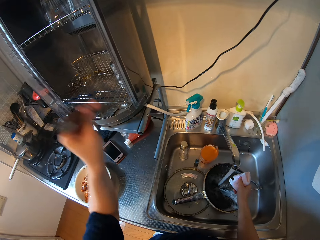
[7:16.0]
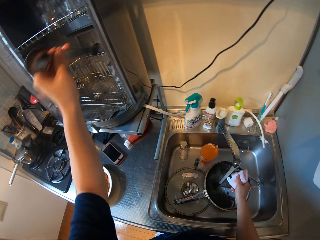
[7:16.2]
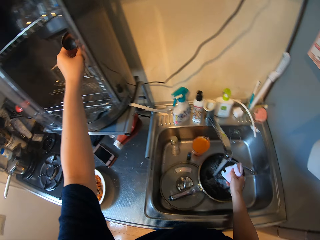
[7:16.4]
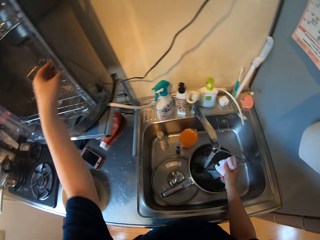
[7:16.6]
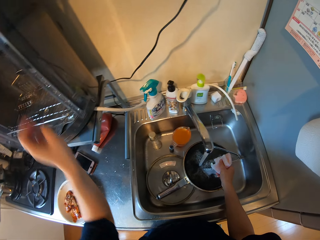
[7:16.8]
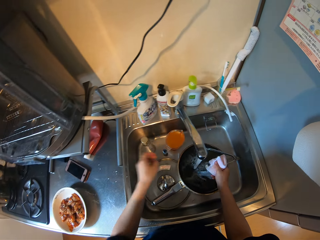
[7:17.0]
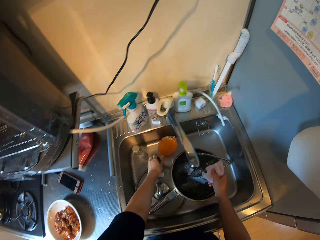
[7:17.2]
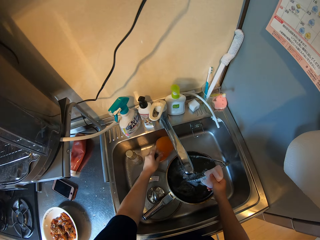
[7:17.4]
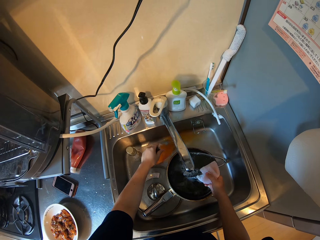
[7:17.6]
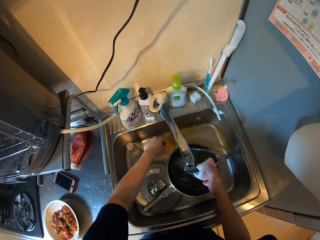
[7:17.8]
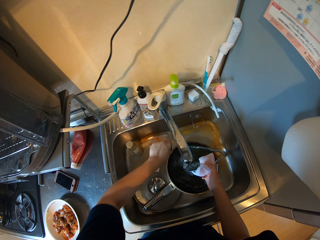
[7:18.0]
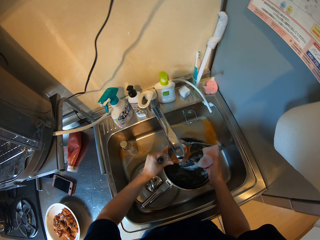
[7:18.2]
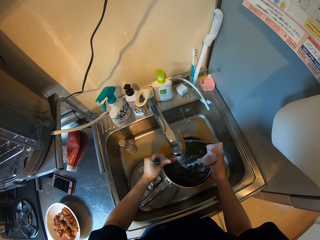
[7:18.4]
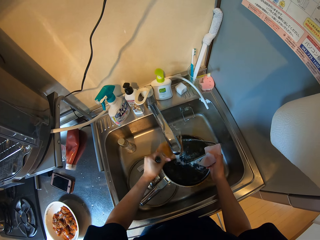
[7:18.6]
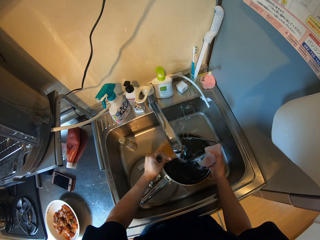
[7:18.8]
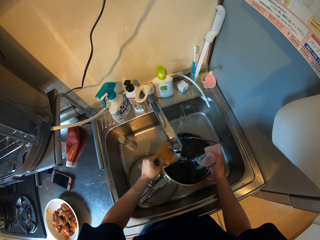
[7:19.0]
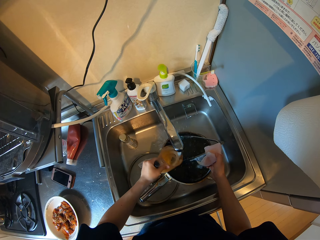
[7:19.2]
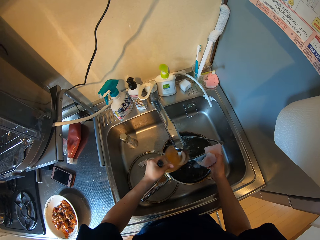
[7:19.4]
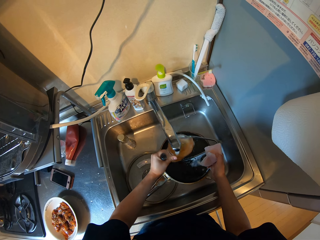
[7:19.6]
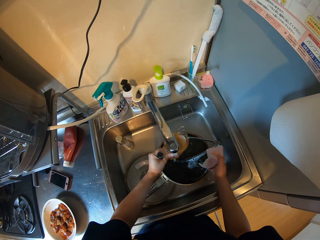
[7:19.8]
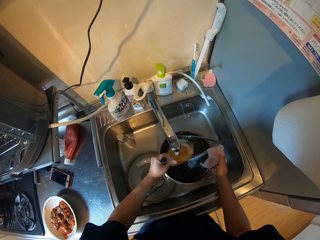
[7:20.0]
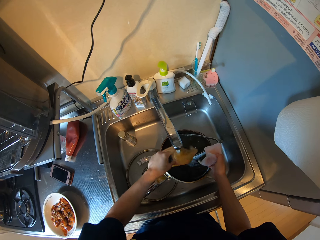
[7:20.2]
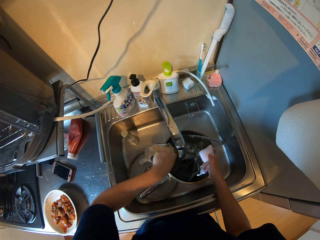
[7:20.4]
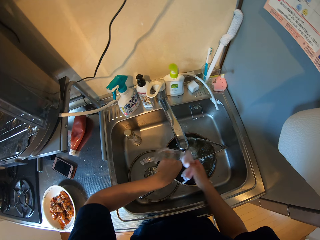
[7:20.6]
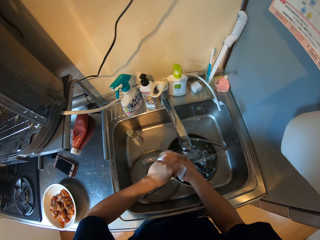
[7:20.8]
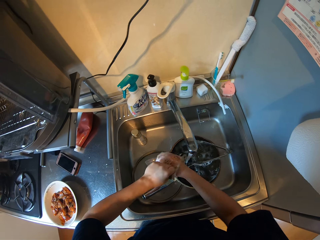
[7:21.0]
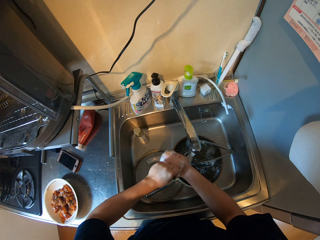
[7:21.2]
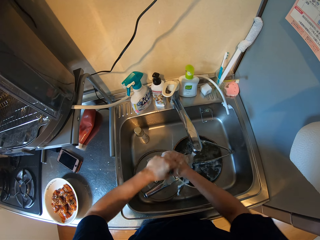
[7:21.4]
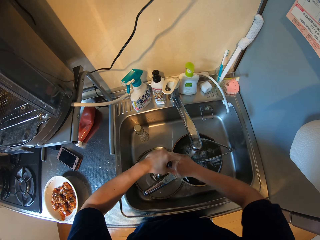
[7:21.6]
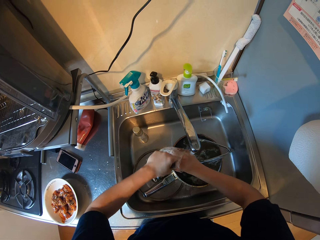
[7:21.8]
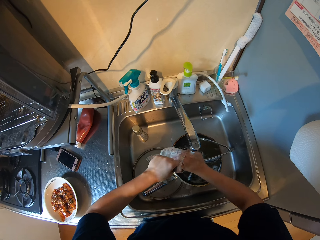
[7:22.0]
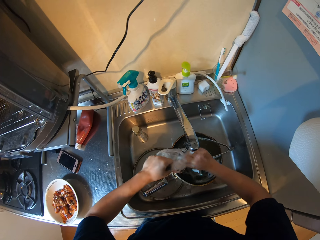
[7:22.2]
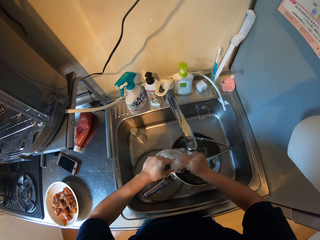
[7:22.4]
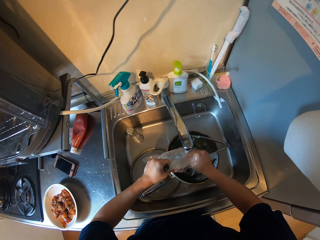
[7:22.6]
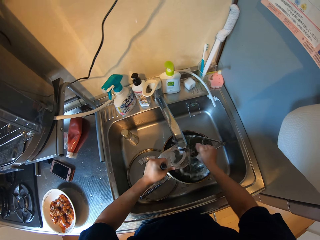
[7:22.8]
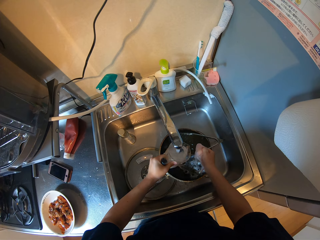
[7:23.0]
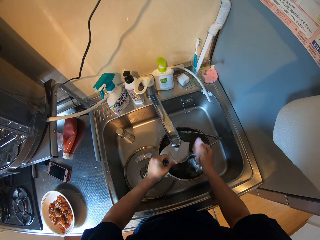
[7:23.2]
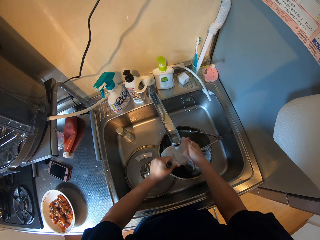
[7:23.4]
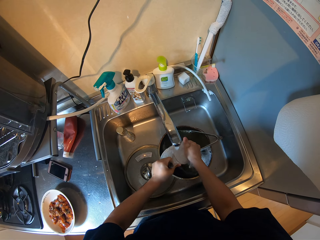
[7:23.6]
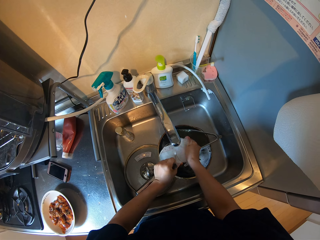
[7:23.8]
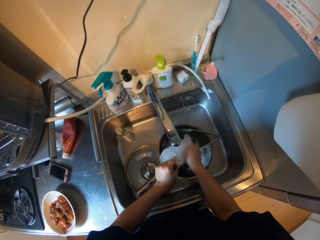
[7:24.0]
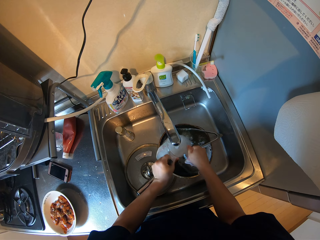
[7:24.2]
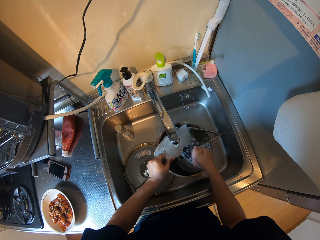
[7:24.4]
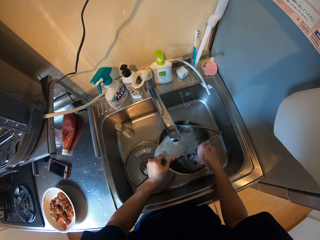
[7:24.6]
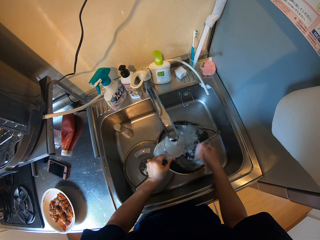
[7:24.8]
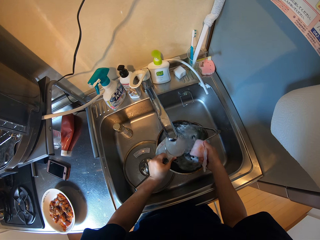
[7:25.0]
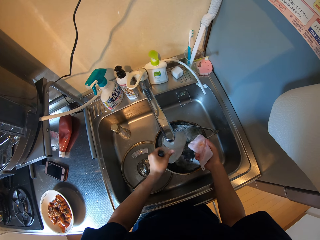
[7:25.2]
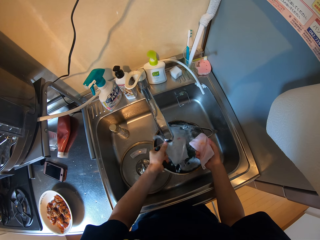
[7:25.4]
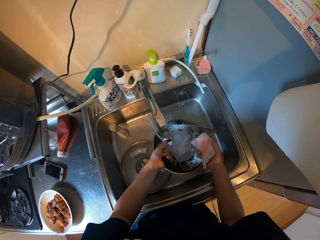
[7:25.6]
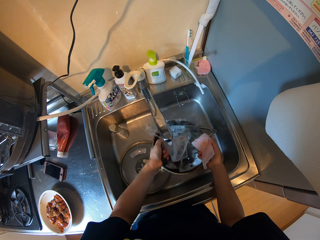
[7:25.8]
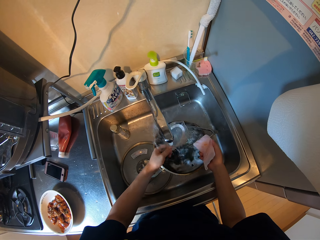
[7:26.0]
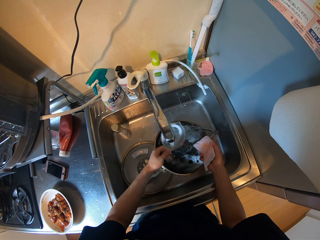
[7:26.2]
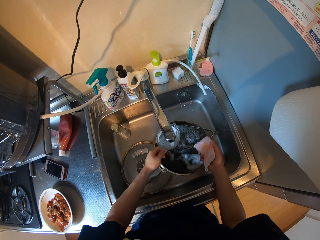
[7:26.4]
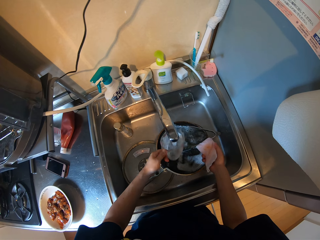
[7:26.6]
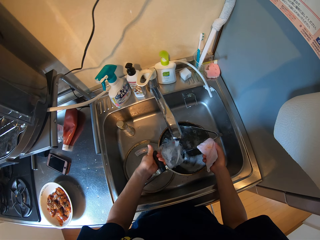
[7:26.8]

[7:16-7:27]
The camera wearer puts the kitchen utensils in the plate rack. They wash a cup. They pour water from the jar. They rinse the jar. They wash the jar. They rinse it.

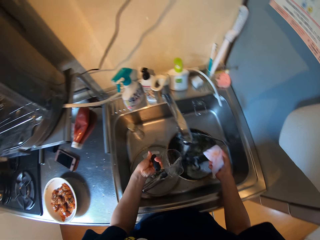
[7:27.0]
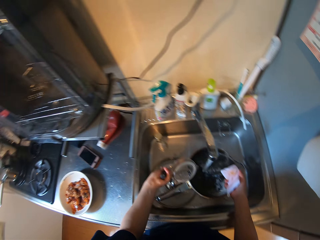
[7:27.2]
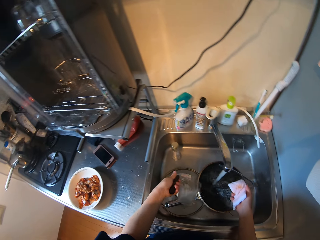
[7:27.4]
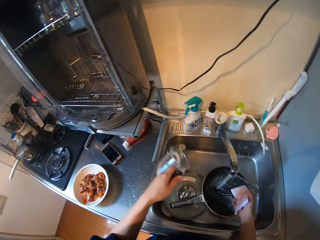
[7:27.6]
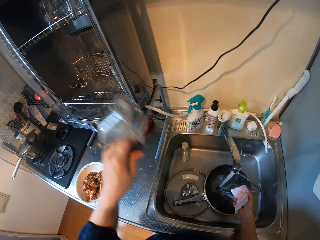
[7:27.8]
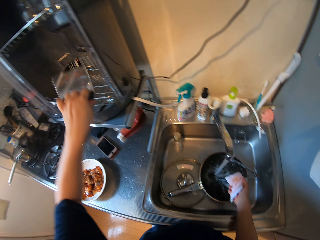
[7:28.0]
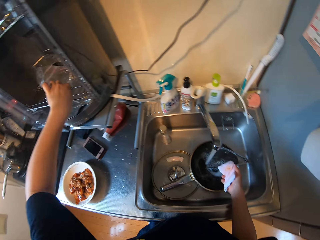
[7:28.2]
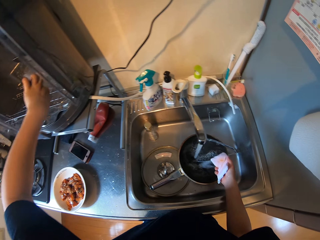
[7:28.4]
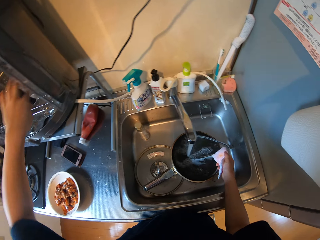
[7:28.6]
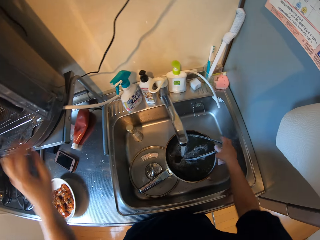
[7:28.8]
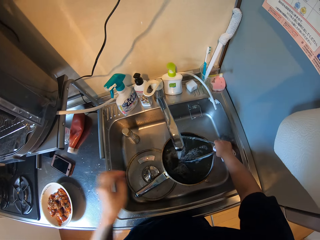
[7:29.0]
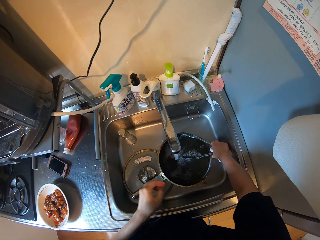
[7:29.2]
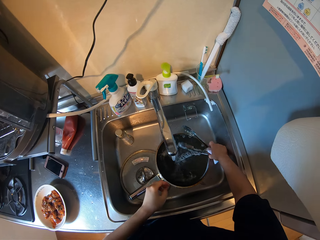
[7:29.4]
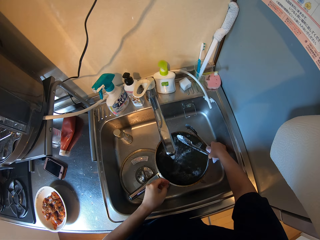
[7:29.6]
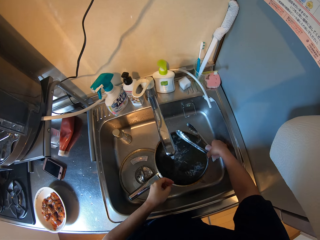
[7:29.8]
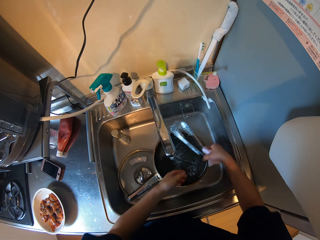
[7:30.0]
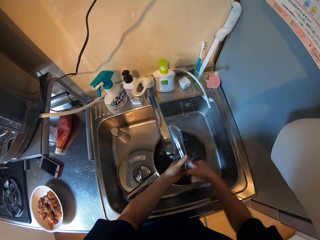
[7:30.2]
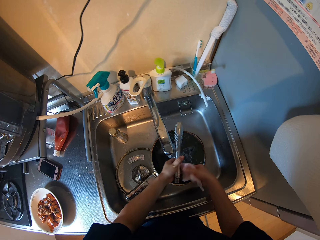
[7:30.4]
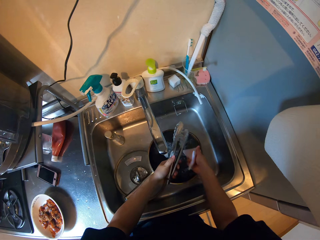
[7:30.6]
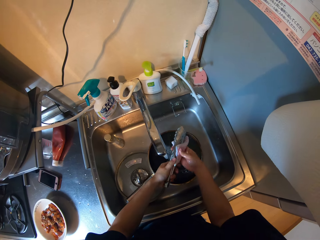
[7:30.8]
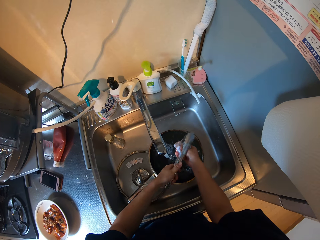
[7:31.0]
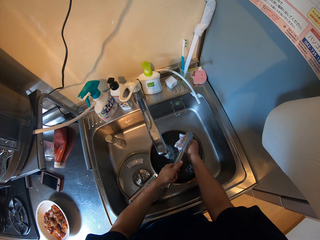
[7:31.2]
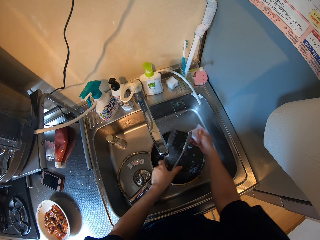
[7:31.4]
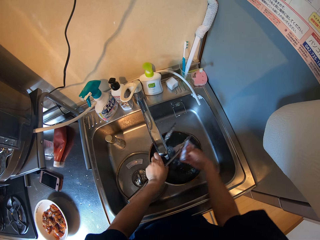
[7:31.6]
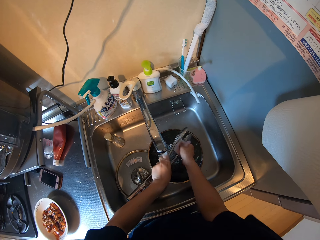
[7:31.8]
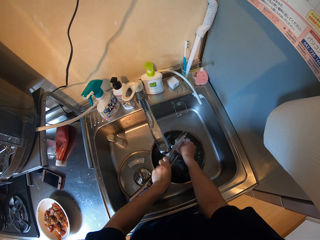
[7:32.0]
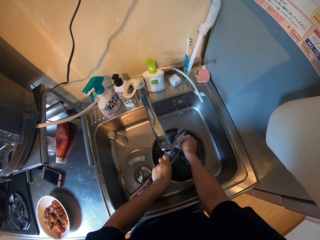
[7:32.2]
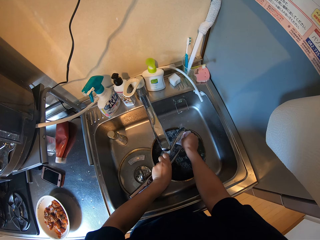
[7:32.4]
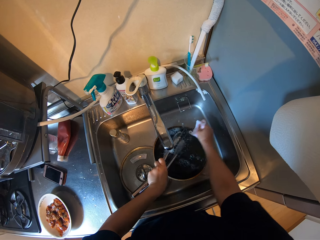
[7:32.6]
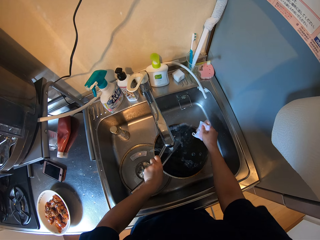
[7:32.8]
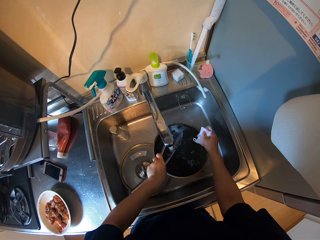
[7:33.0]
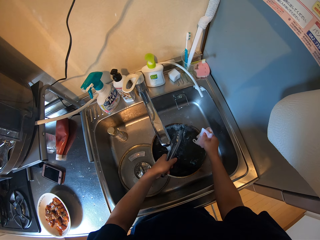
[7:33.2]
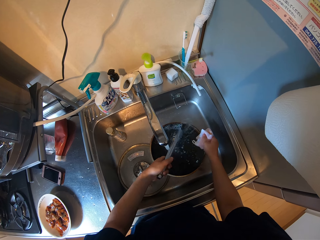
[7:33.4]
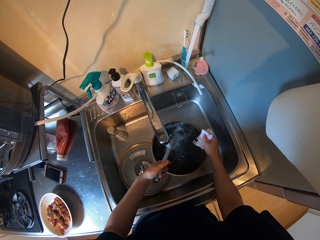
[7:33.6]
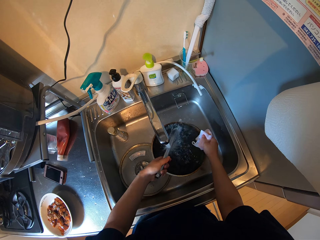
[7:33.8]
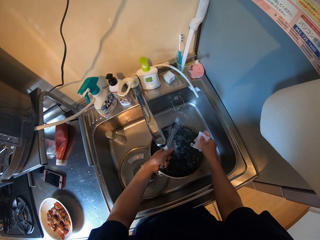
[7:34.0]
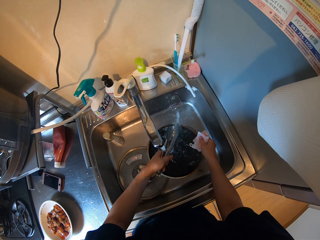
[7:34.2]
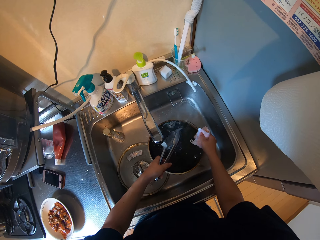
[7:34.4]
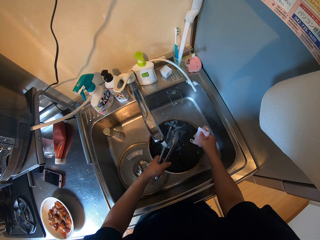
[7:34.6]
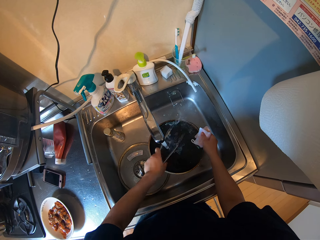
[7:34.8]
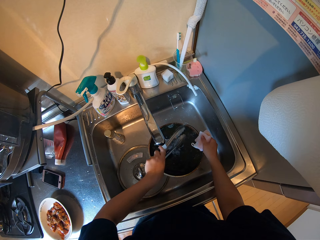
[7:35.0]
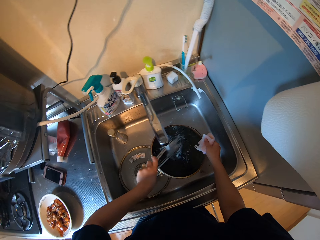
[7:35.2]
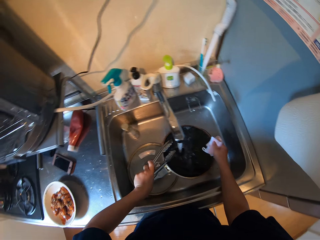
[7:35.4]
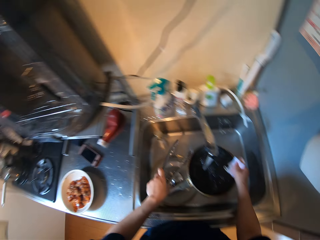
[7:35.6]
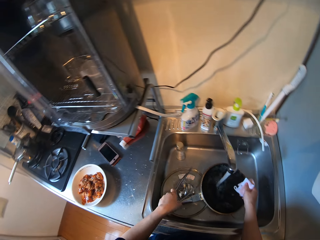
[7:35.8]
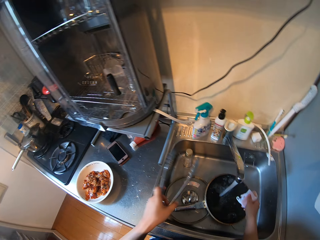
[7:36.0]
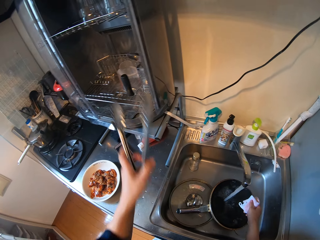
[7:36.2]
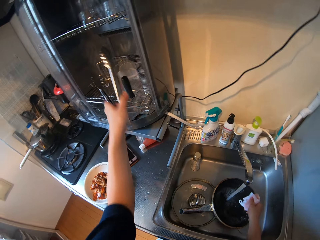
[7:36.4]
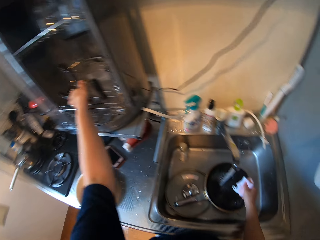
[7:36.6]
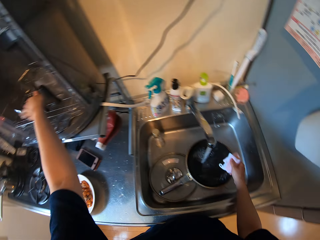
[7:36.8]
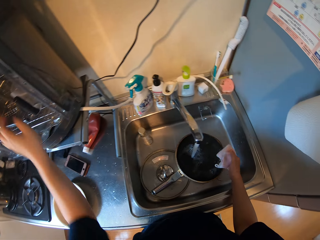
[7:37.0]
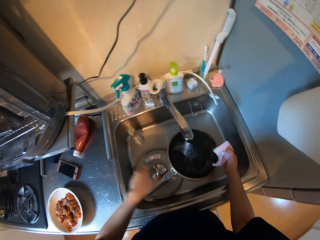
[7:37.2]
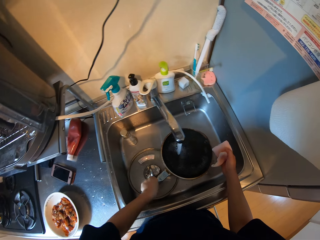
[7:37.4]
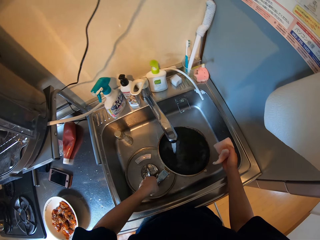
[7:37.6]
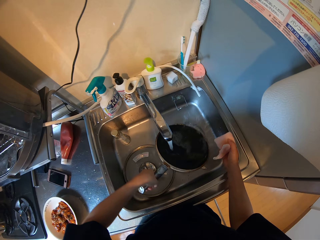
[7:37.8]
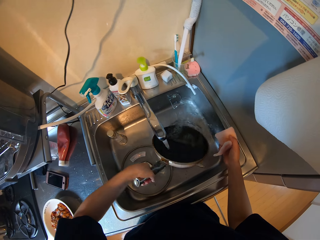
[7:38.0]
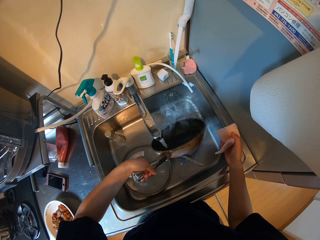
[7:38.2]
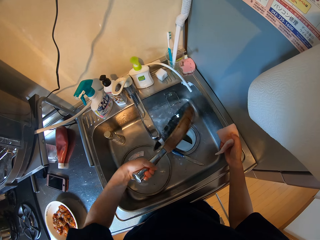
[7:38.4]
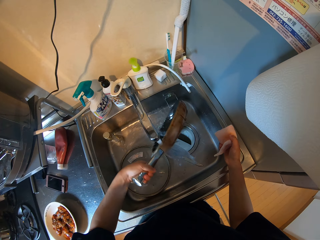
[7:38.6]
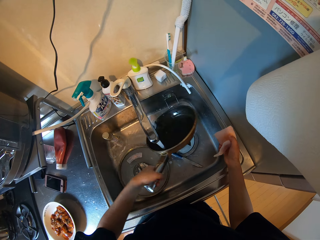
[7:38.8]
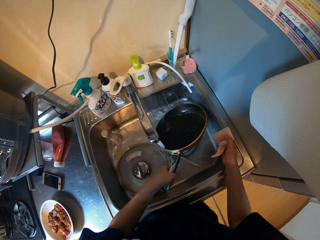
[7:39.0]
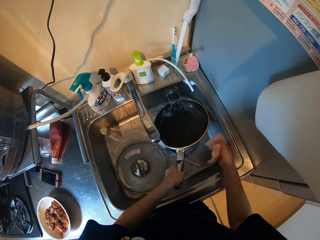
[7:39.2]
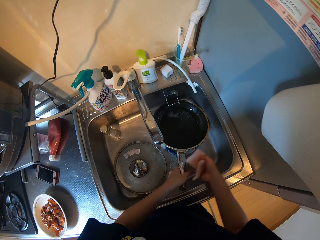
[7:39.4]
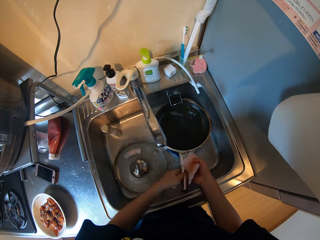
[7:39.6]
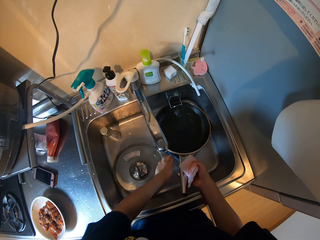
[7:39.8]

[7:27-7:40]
The camera wearer drops the cup in the plate rack. They pick up the tongs. They wash the tongs. They rinse the tongs. They shake their hand. They put the tongs in the plate rack. They pour the water from the pan.
